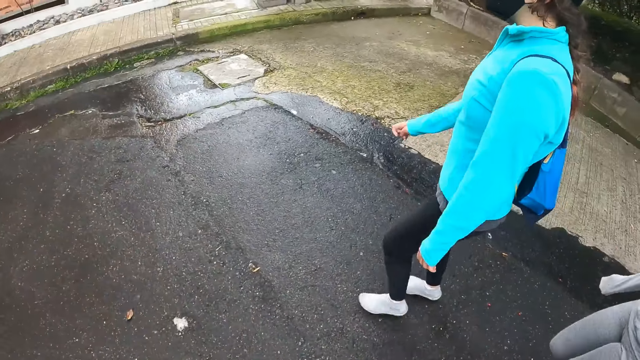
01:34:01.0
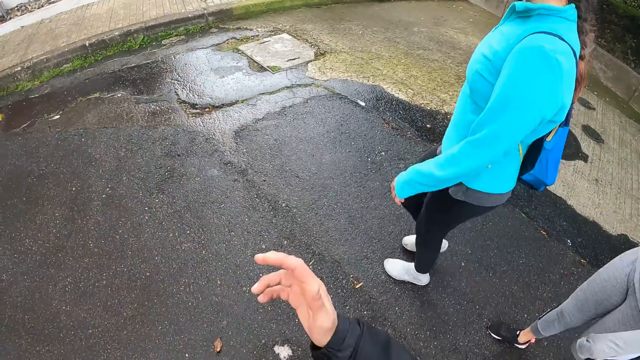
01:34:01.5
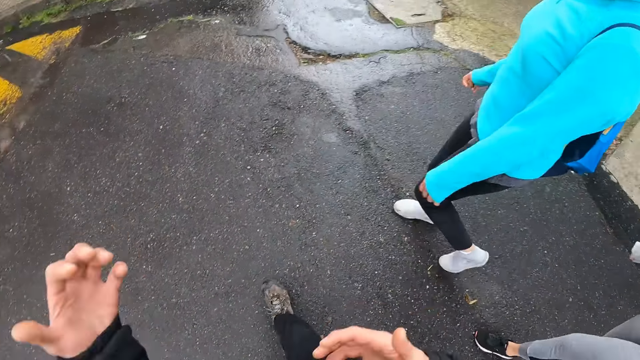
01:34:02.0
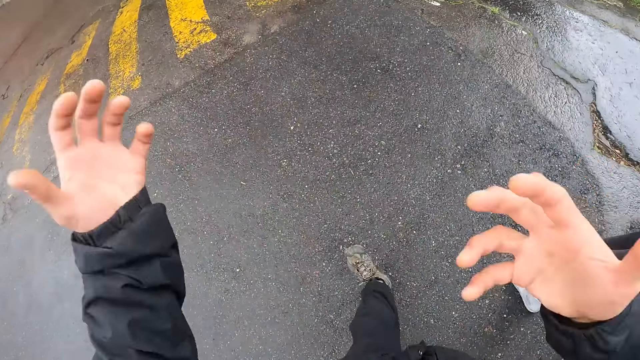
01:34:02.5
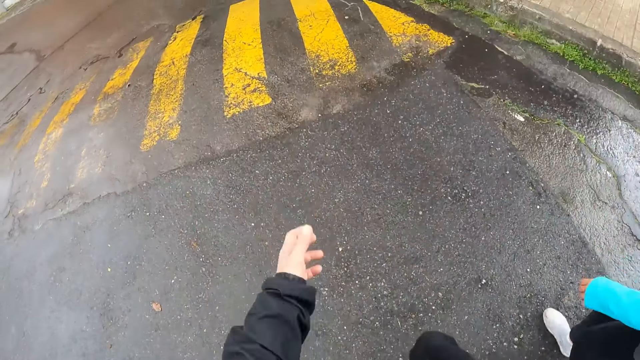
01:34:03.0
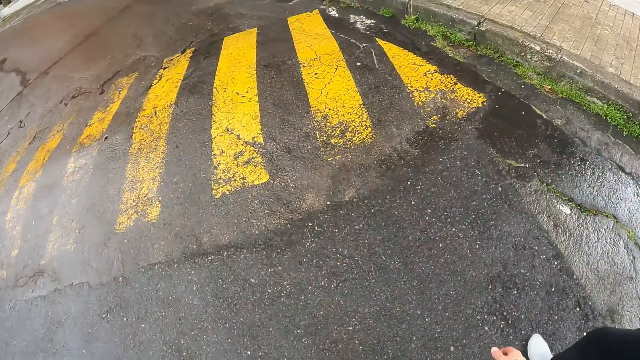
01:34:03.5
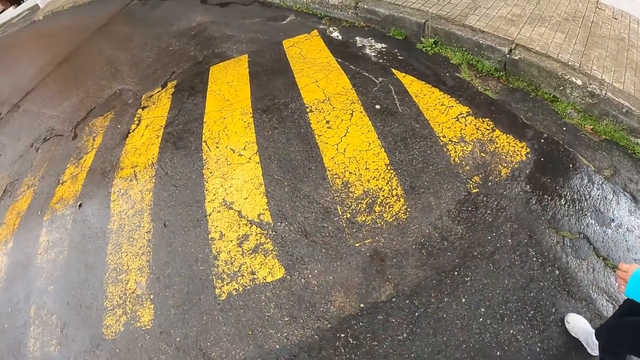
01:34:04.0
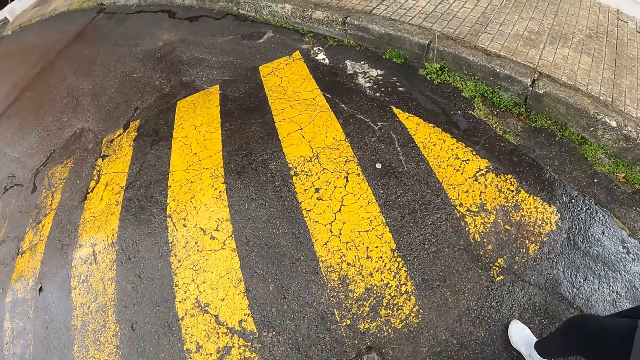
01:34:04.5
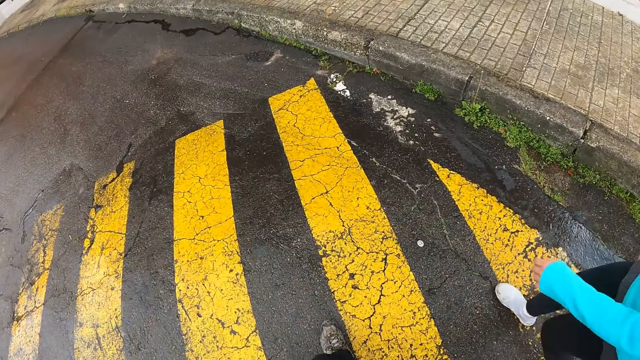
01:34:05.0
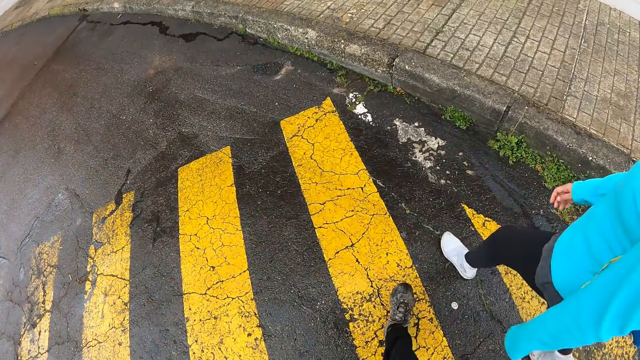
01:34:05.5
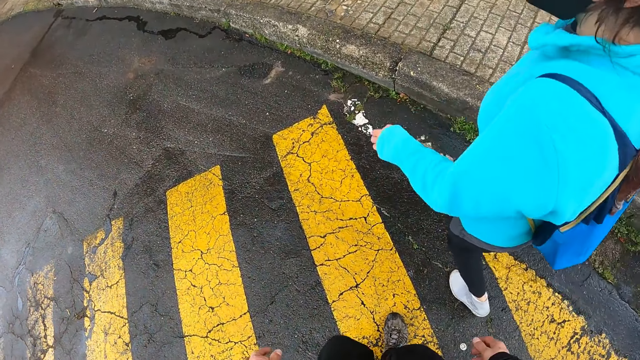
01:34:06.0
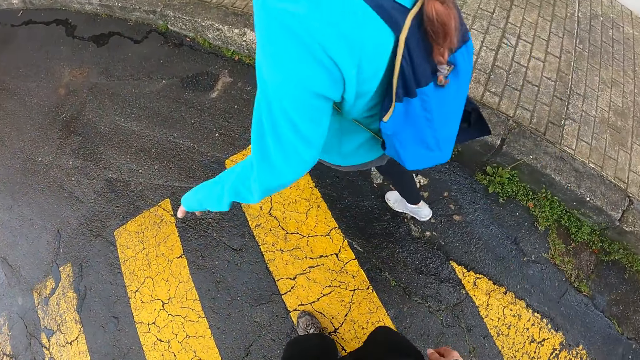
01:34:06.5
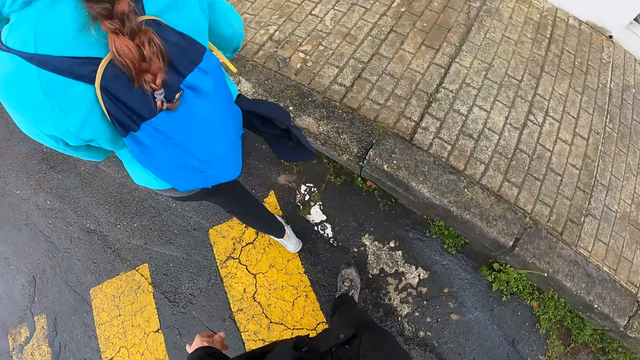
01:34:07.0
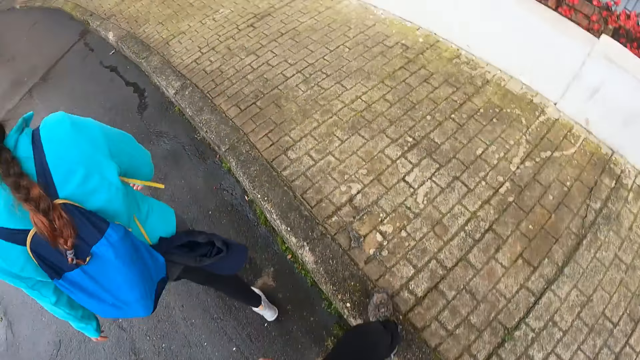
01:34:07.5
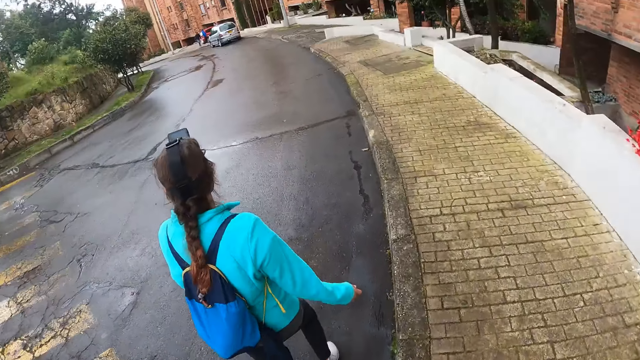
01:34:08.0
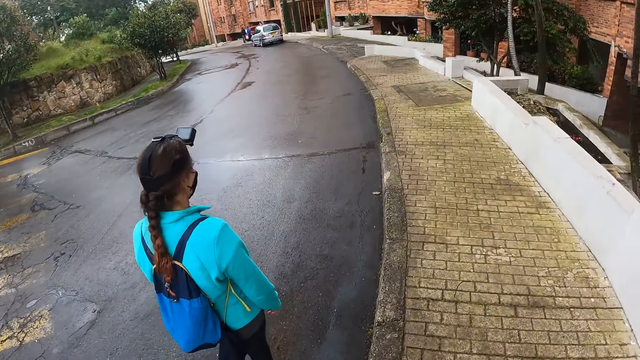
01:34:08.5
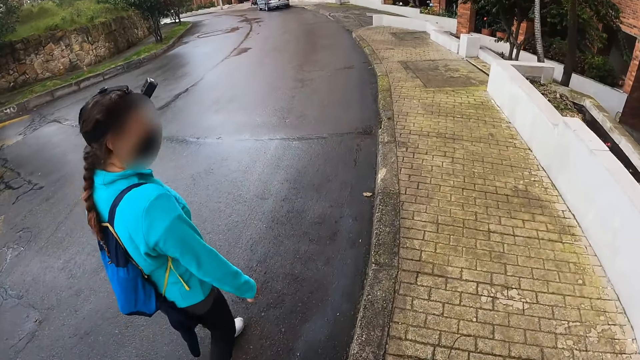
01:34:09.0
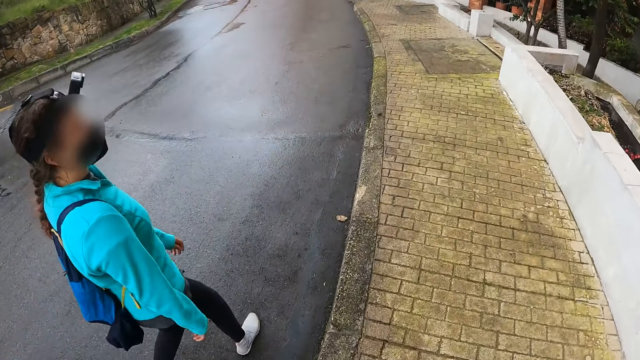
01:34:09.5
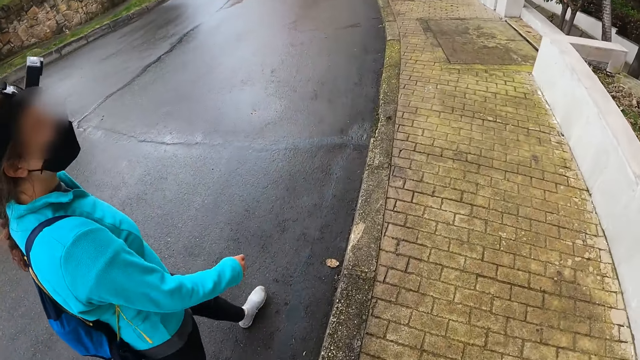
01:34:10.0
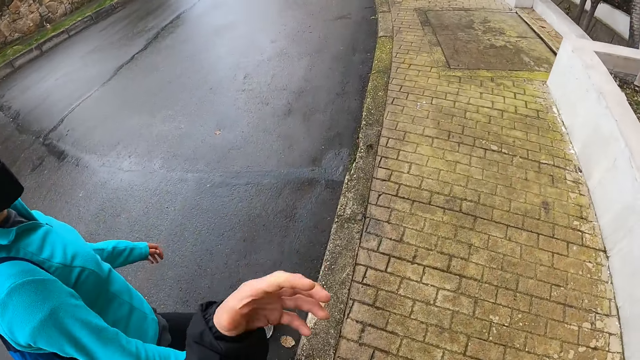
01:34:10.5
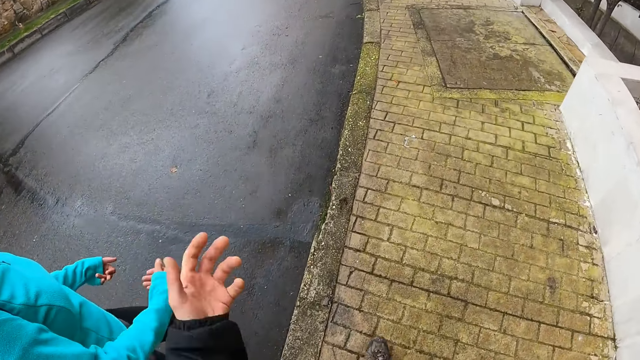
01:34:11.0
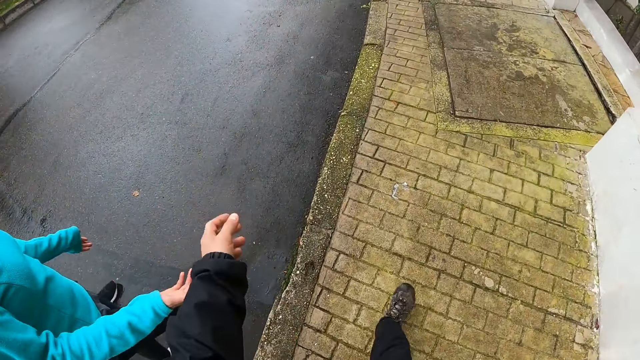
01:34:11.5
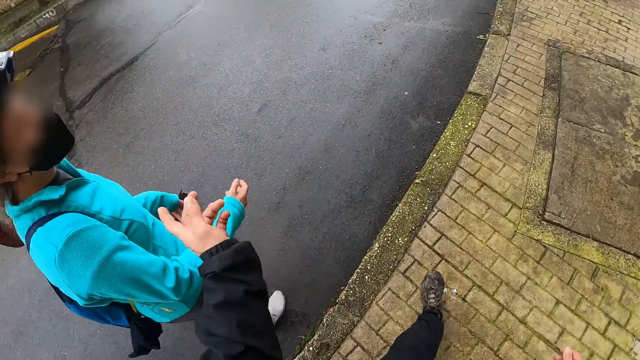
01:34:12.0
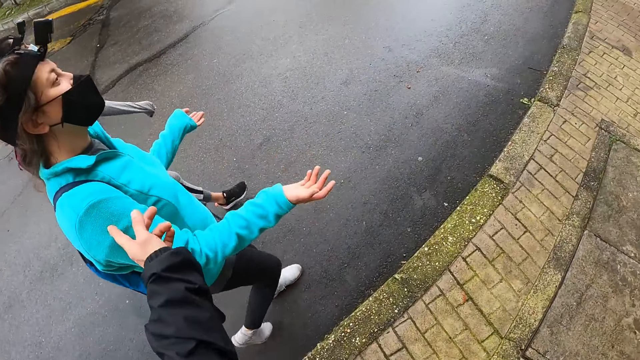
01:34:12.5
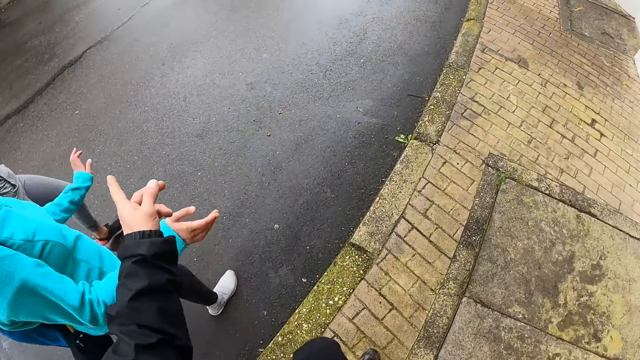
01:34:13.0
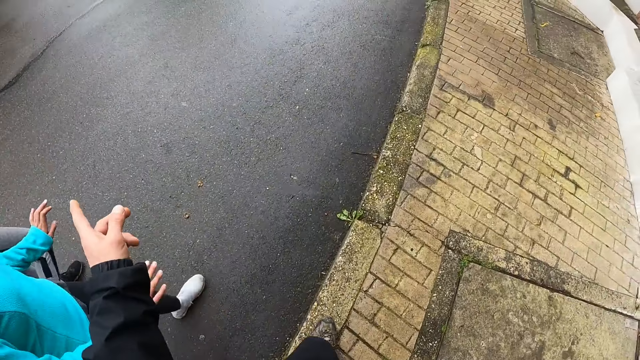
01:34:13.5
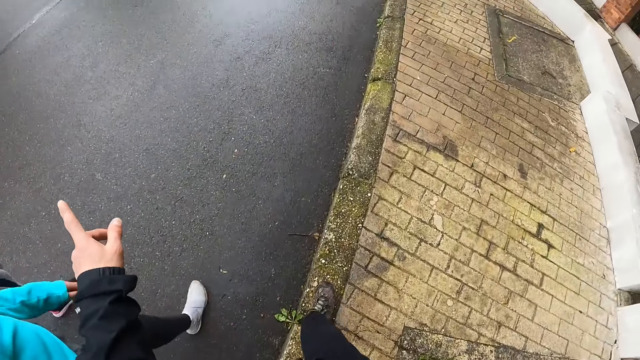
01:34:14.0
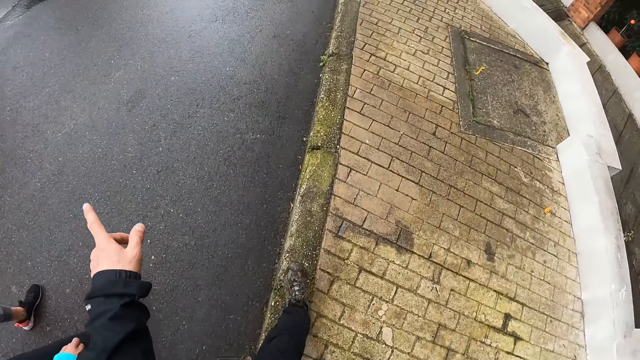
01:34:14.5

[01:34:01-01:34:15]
The camera wearer walks on the pavement. They speak to a person.

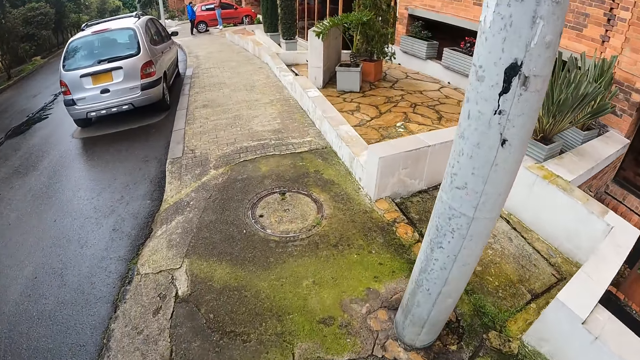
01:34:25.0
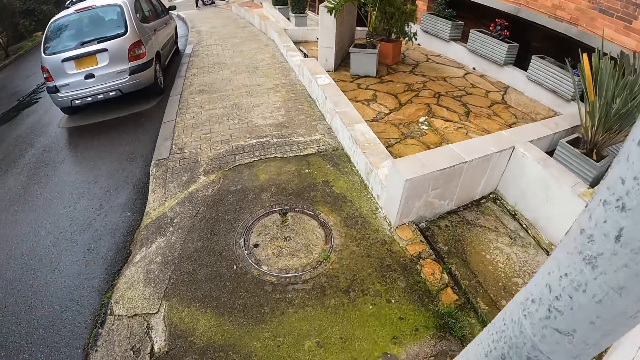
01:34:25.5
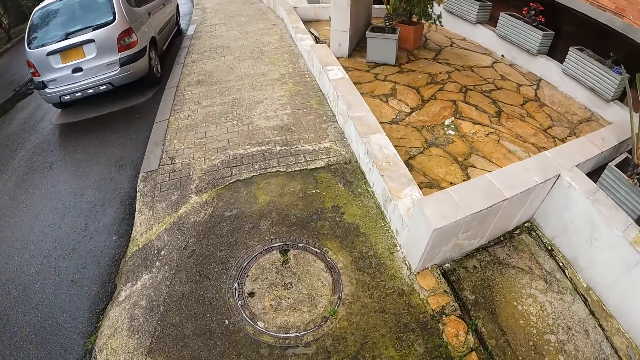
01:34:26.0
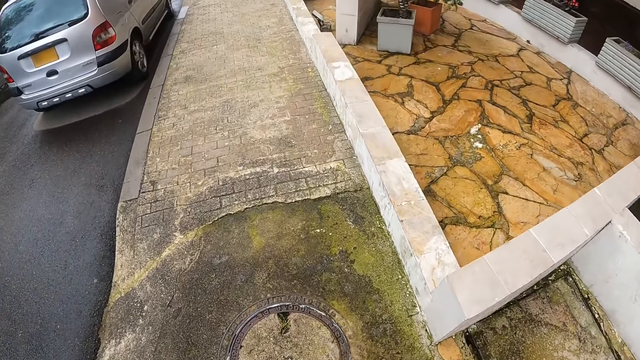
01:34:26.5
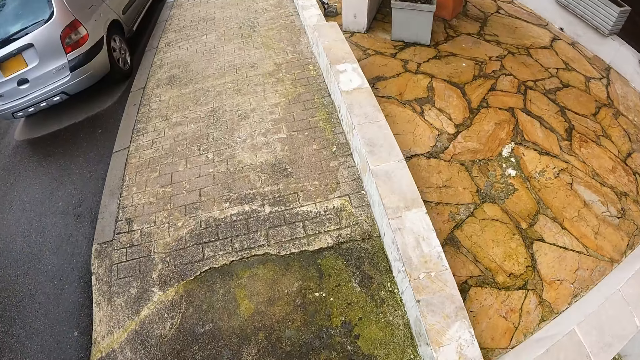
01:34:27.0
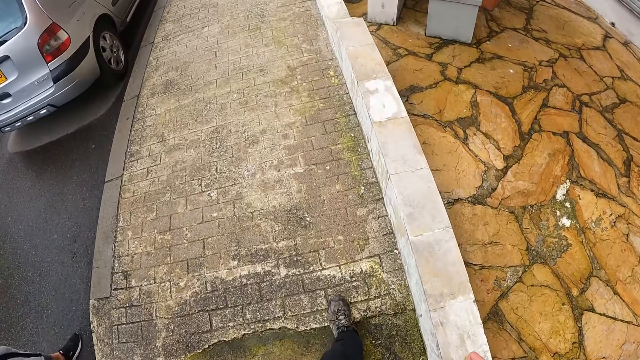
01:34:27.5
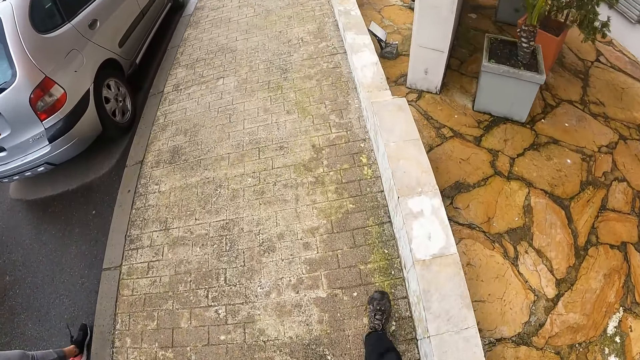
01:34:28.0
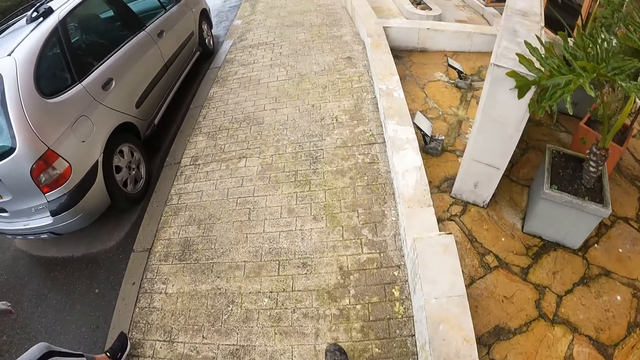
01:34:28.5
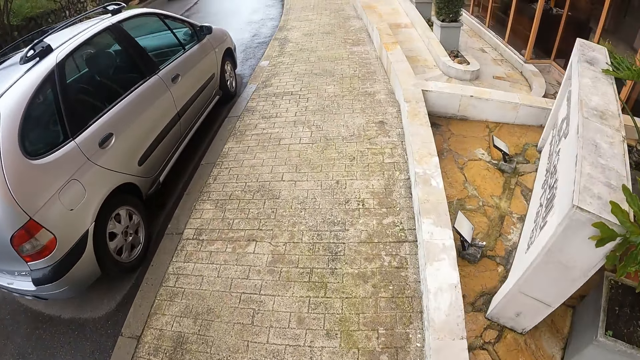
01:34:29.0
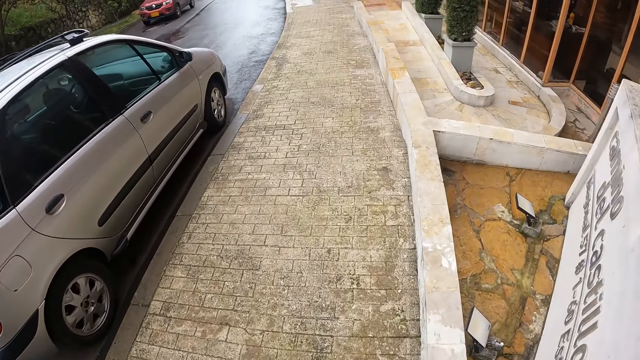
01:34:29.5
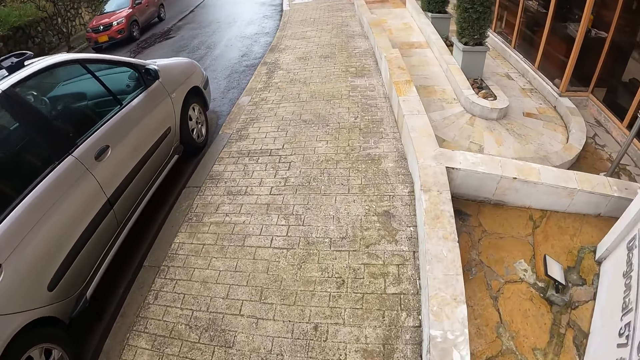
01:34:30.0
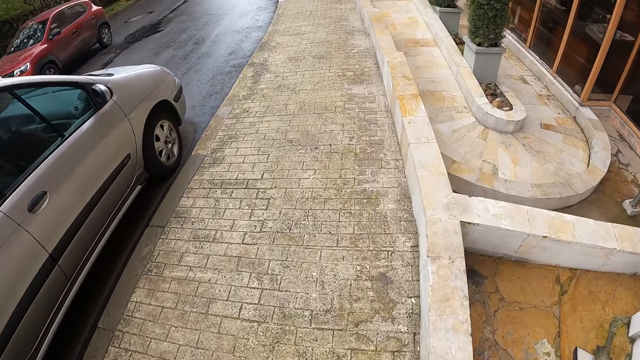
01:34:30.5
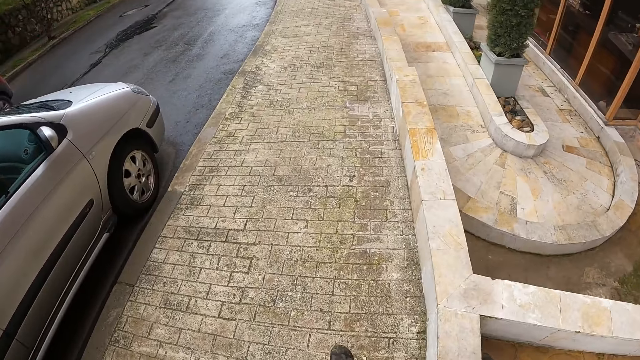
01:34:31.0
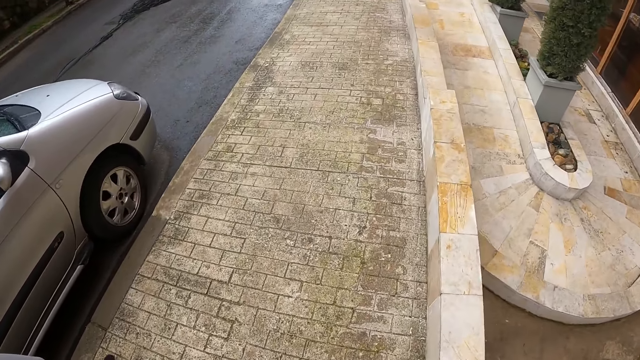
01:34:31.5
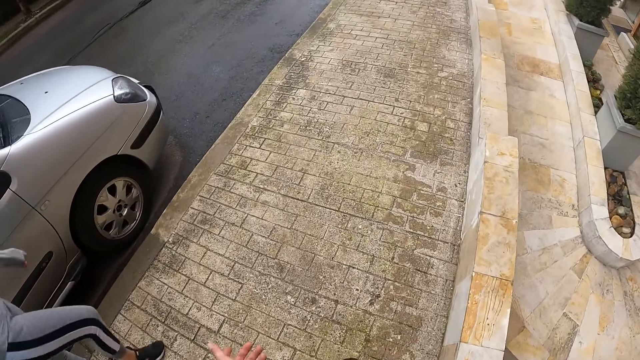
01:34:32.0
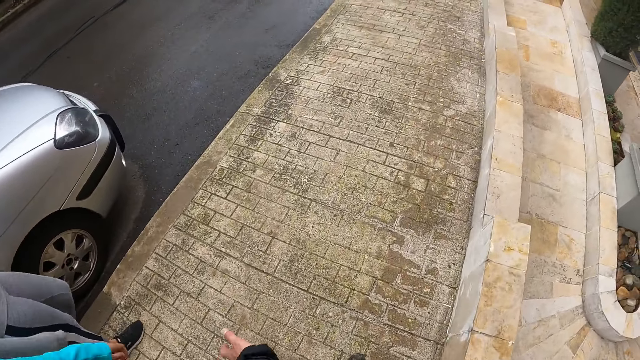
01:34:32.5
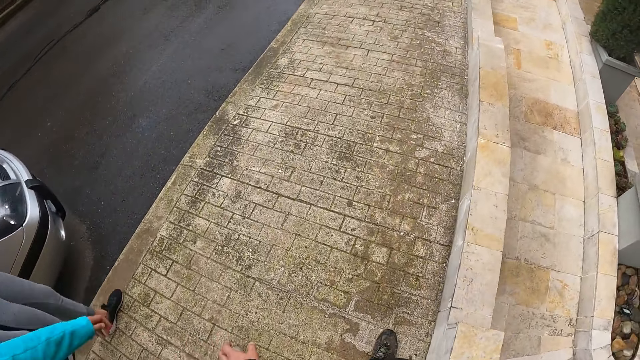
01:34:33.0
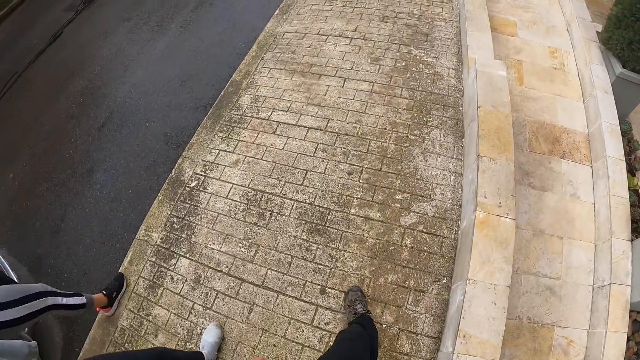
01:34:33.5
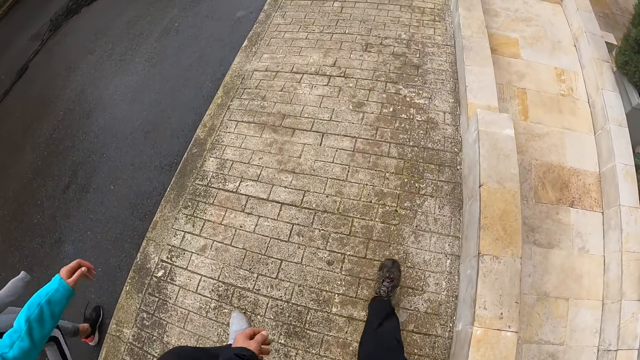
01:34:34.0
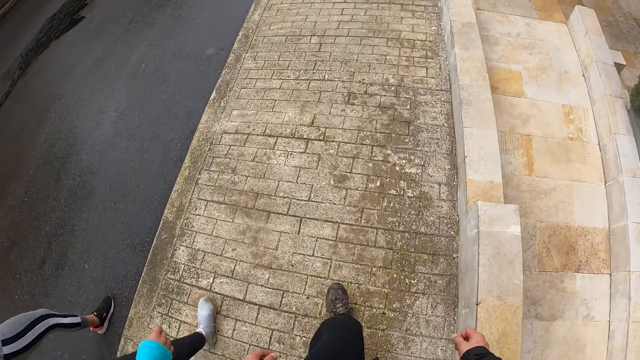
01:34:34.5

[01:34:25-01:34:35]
A car drives past the camera wearer.
